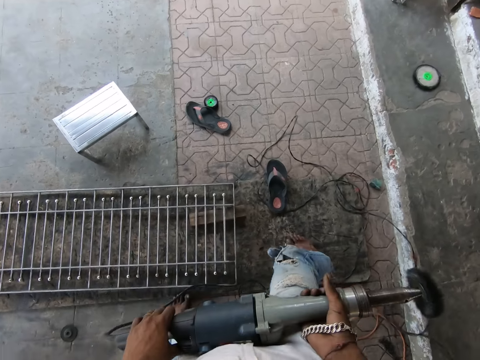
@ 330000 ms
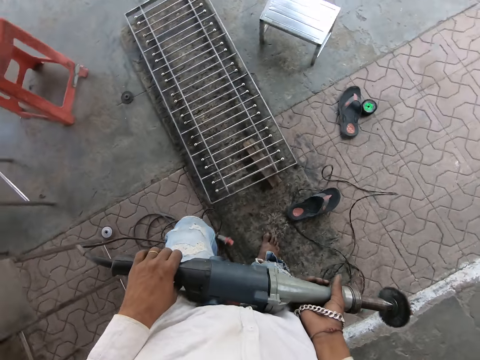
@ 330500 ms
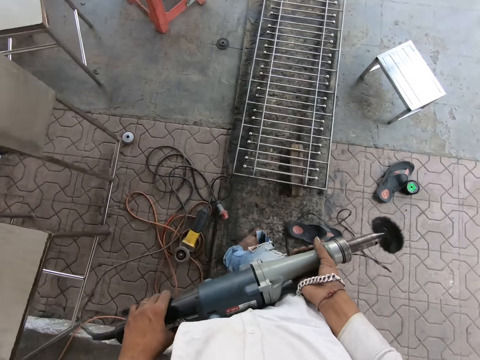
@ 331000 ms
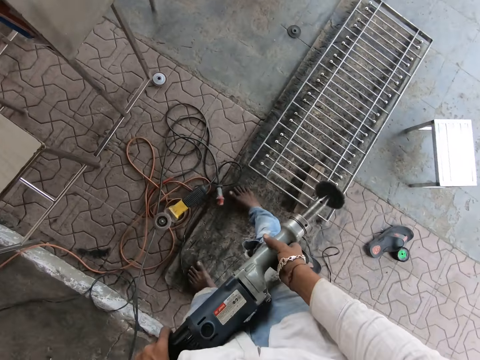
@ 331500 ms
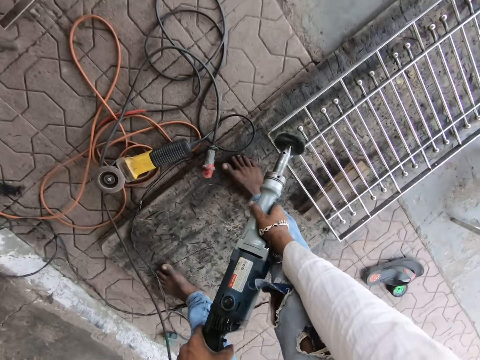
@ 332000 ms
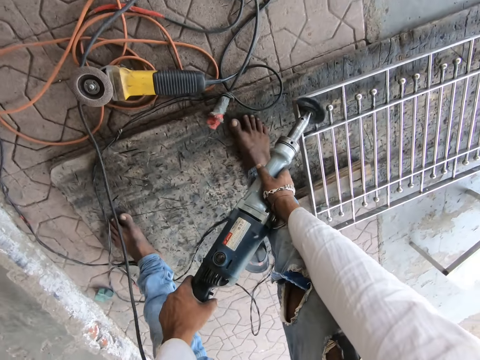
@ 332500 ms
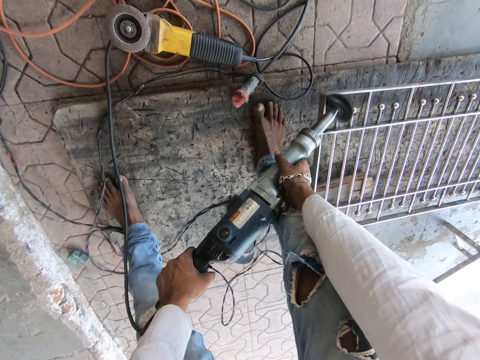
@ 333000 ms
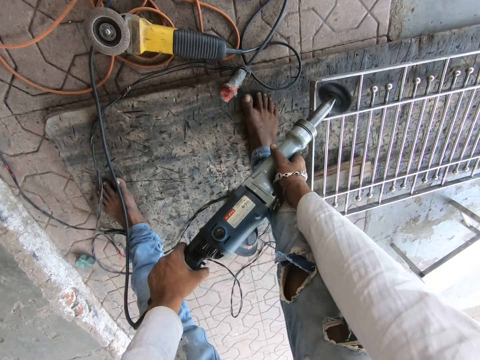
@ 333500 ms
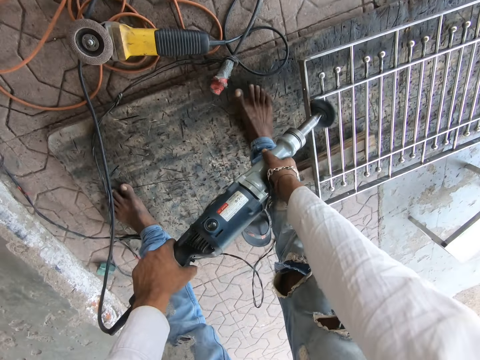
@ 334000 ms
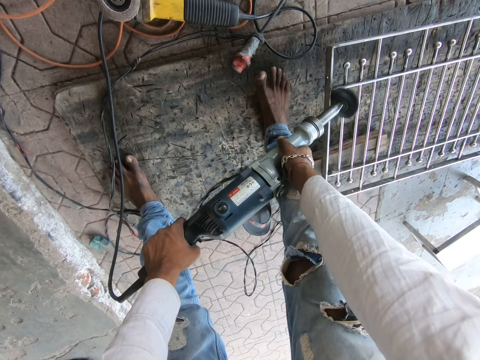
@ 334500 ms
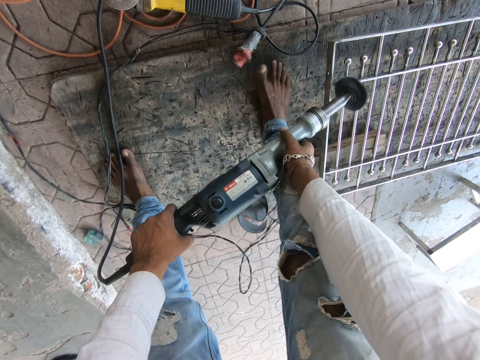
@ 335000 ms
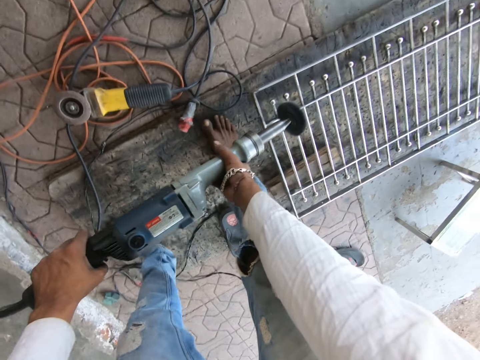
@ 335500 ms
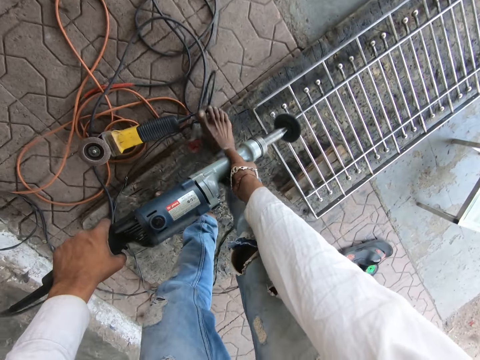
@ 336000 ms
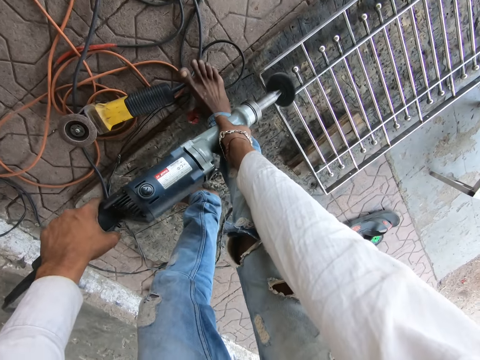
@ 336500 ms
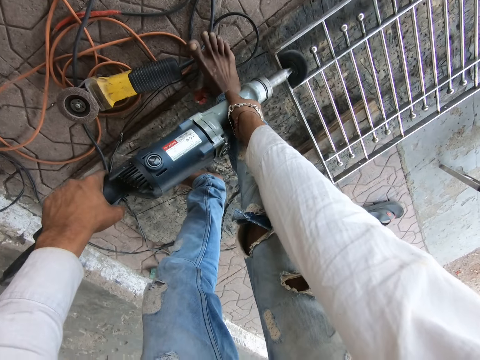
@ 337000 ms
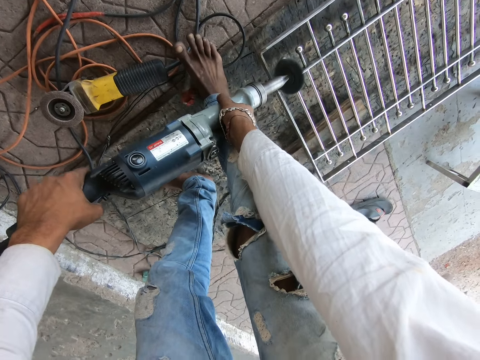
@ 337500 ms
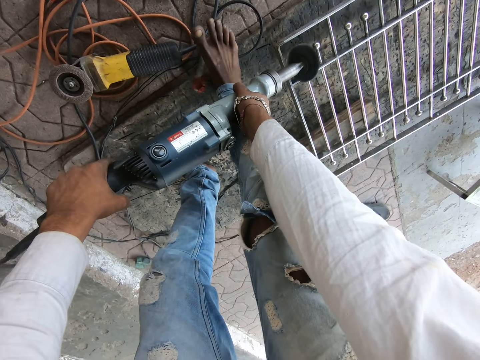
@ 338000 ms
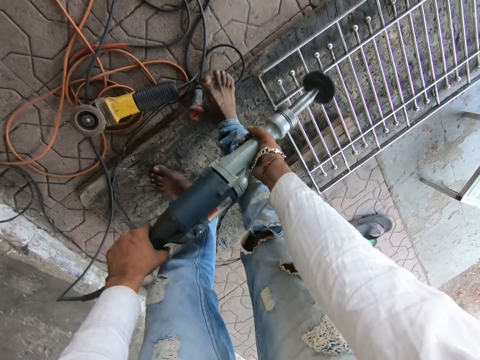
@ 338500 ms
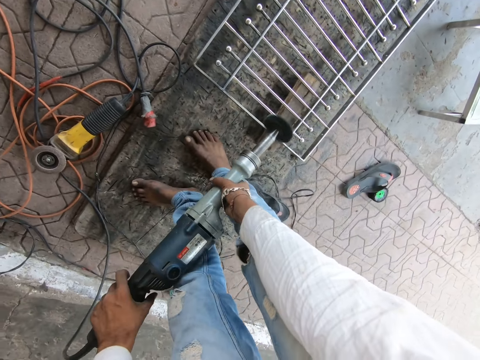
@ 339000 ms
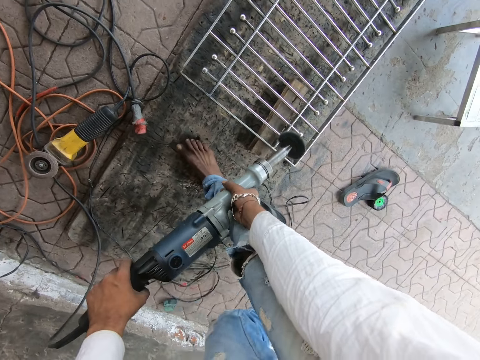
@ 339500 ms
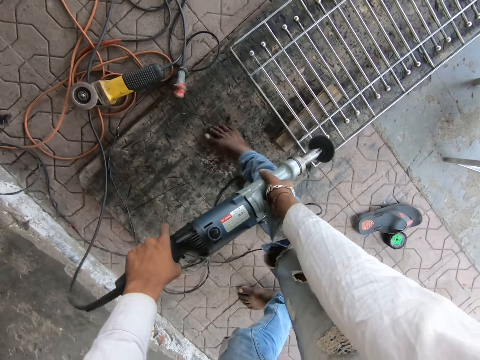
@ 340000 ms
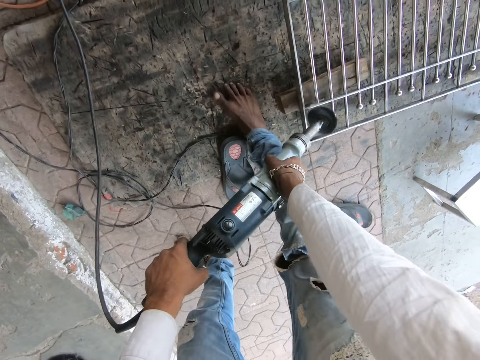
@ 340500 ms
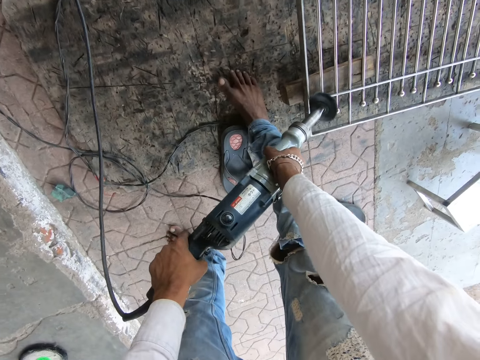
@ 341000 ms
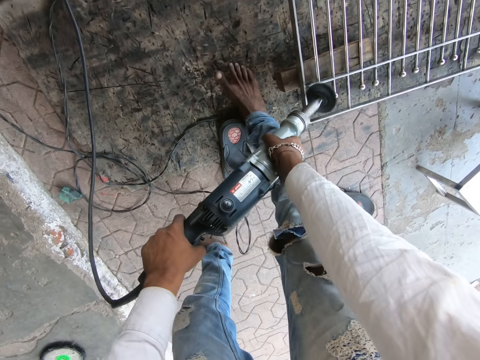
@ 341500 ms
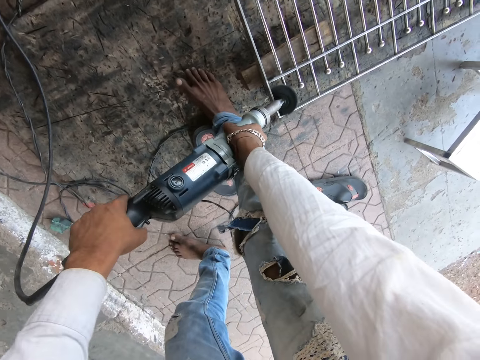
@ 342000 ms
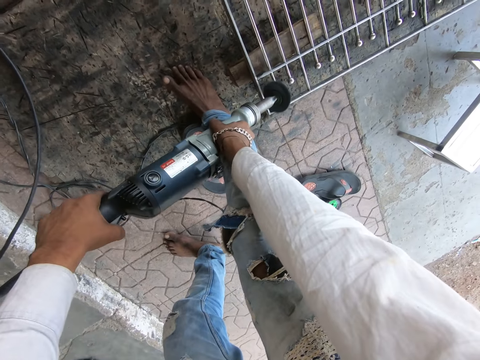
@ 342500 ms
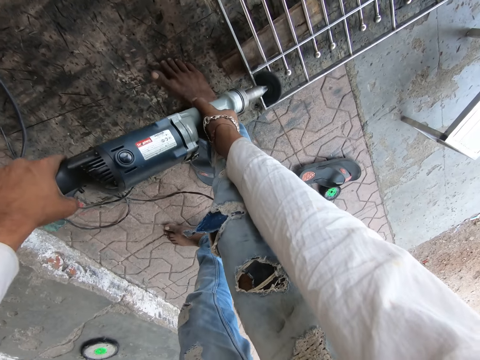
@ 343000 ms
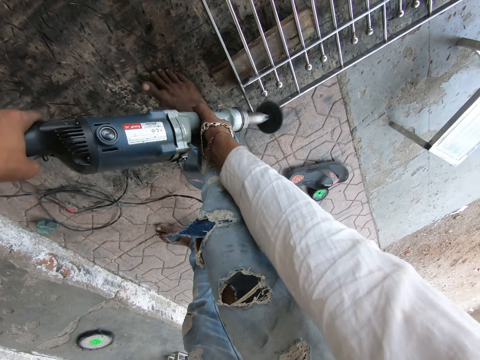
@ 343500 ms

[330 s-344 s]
The camera wearer holds the polisher with both hands. He carries the angle grinder with his hands. He walks. He polishes the burglarproof on the wooden platform with the angle grinder in his hands. He moves. He polishes the metal.

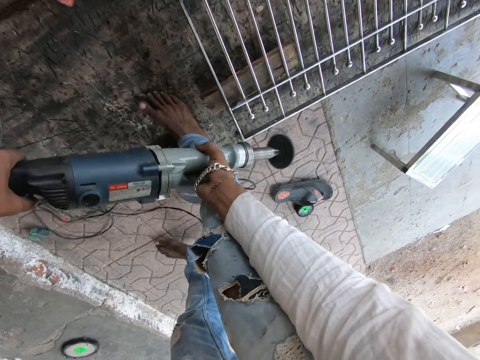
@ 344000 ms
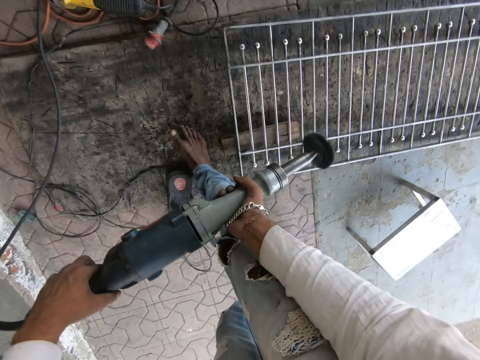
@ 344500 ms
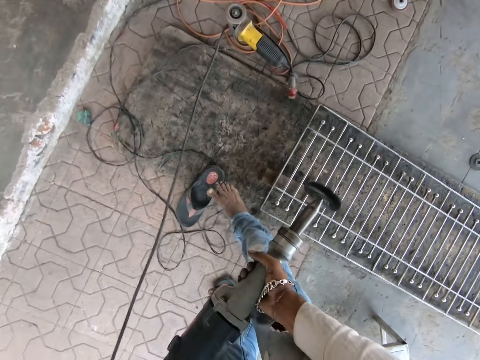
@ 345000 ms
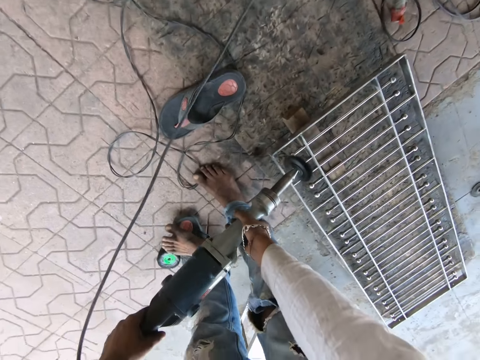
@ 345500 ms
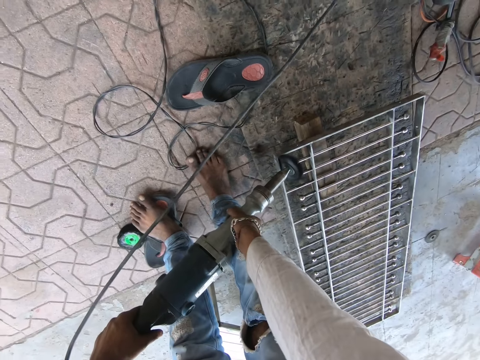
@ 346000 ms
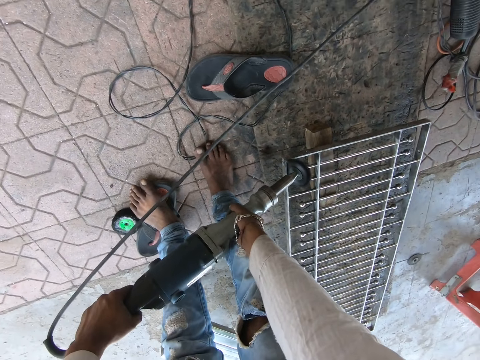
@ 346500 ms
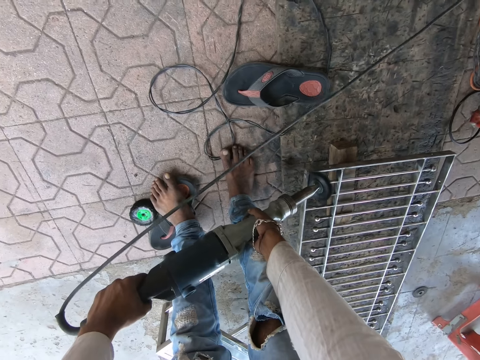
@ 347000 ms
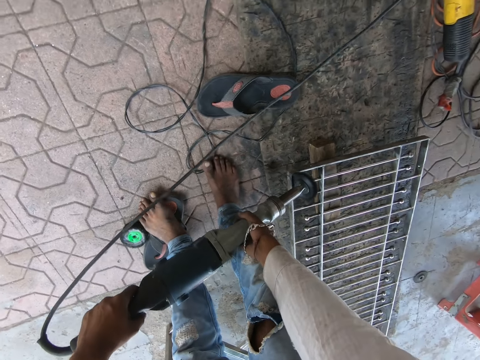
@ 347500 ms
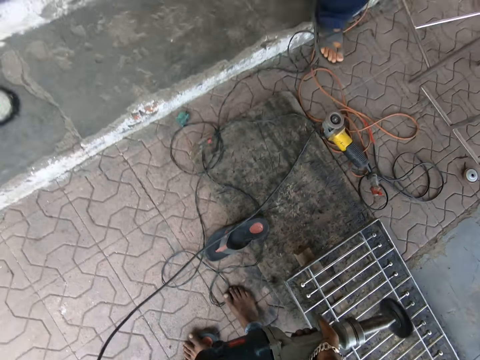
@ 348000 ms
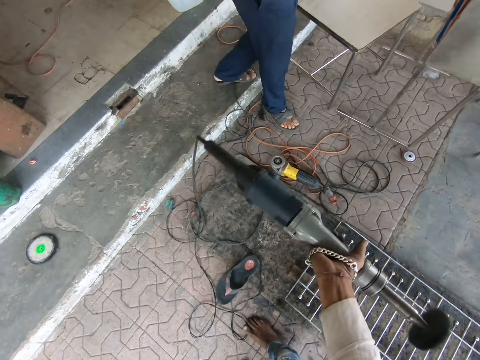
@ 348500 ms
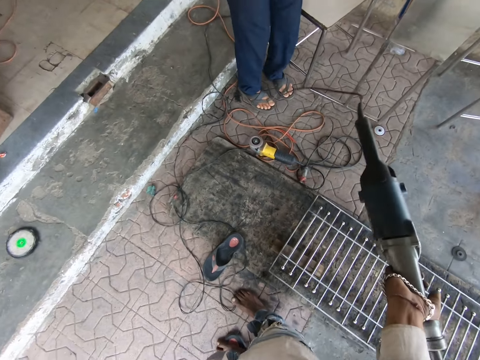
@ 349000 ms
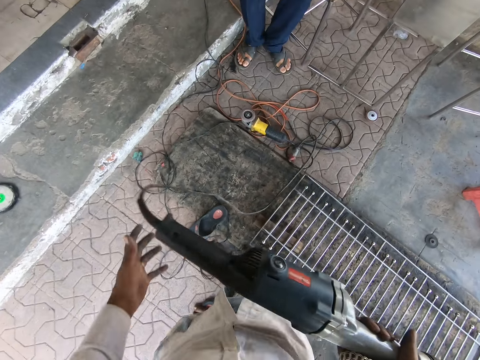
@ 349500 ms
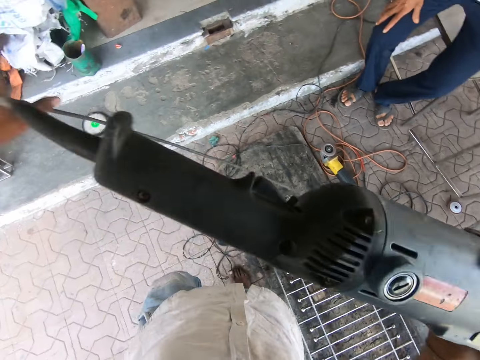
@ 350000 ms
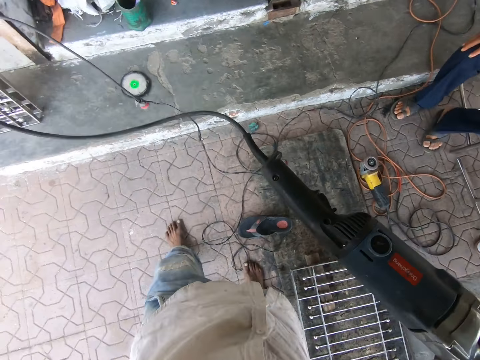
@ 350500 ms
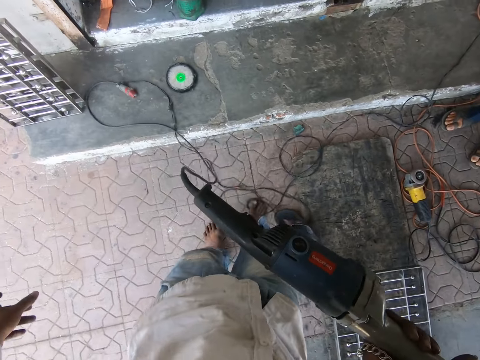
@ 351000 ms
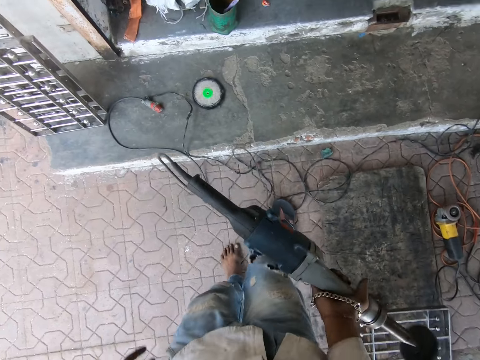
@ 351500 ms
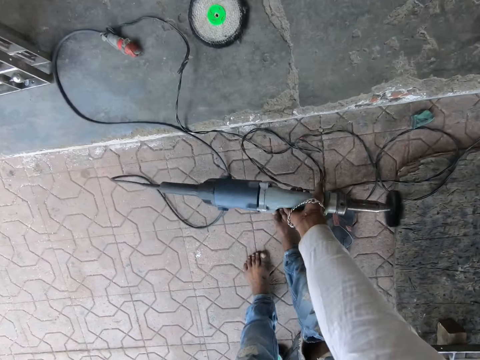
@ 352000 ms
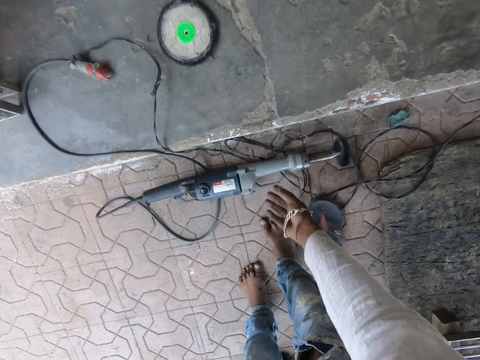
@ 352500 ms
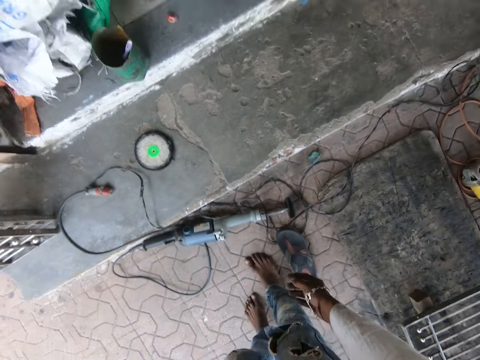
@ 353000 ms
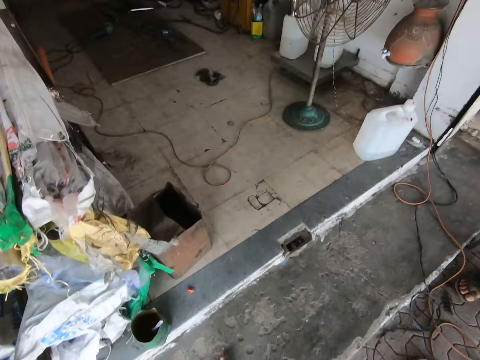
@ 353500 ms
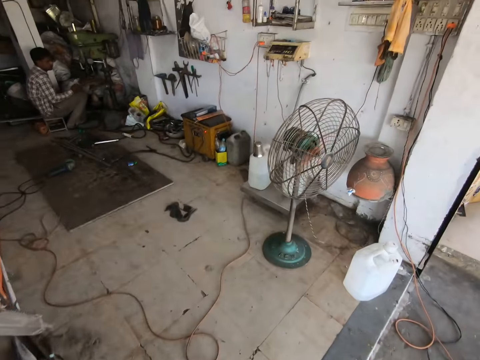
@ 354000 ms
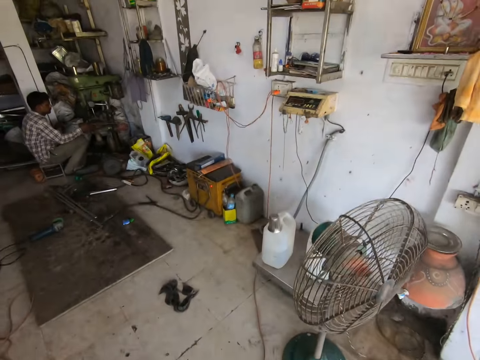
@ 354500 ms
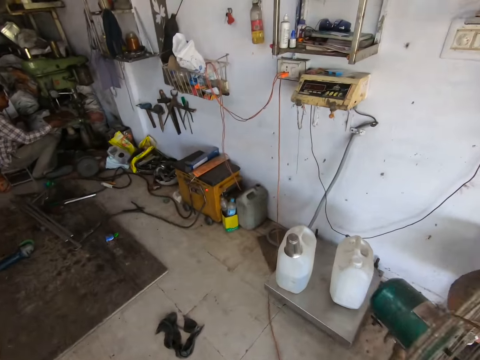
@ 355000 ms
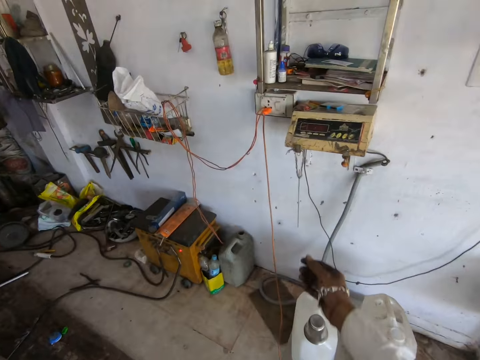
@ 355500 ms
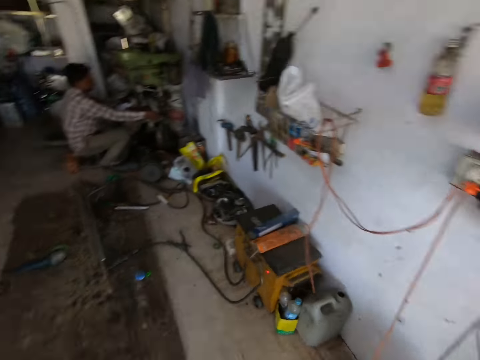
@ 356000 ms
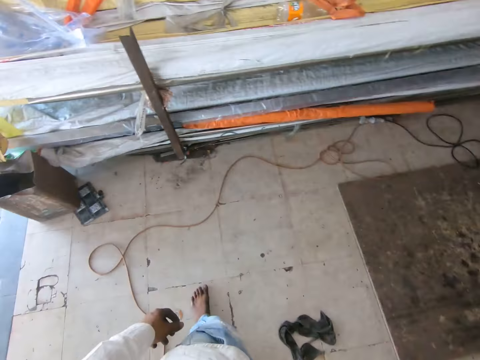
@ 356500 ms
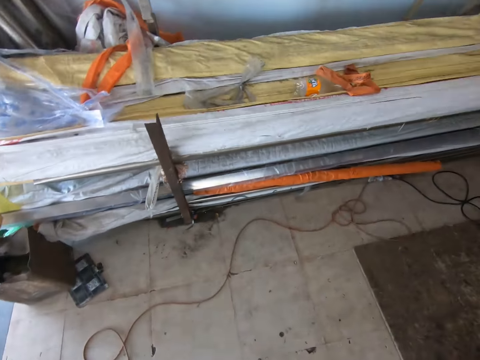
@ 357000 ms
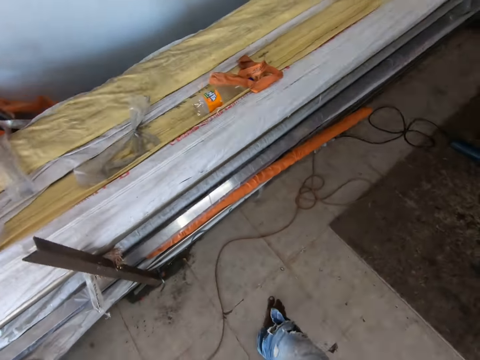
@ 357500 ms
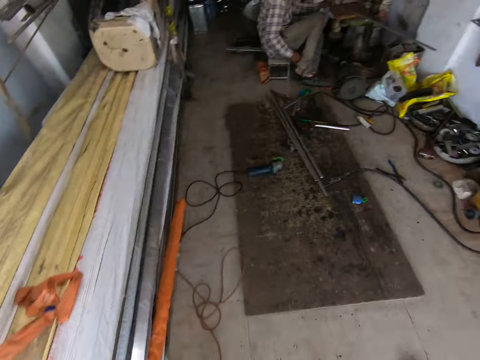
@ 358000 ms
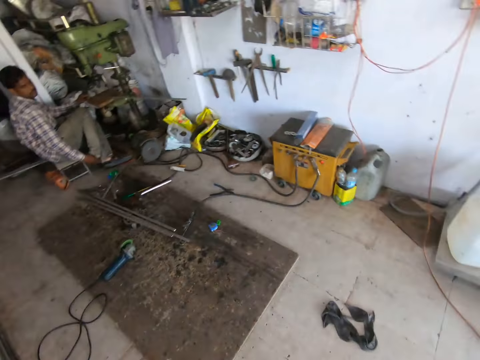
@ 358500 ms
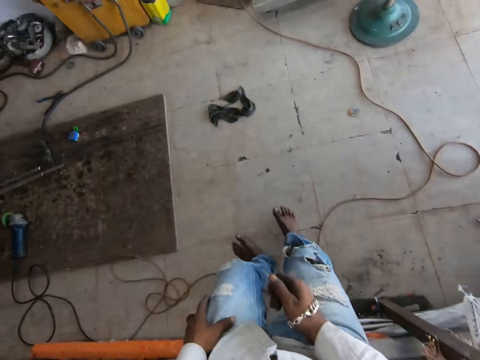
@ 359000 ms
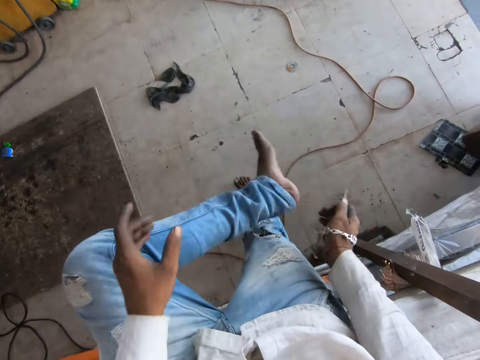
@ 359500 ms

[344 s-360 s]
The camera wearer moves. He polishes metal. He adjusts the wire cord of the angle grinder with his left hand. He drops the angle grinder in his right hand on the ground. He walks into a workshop. He takes something. He walks.
